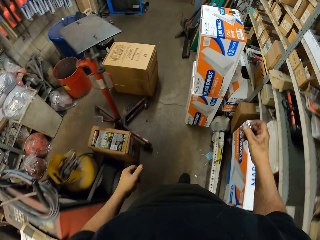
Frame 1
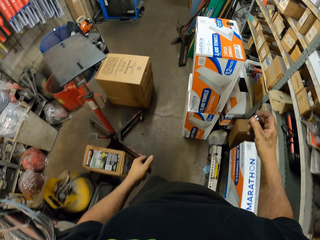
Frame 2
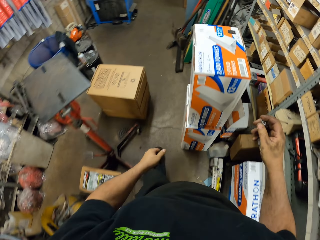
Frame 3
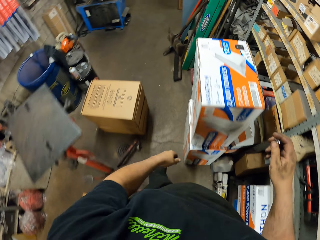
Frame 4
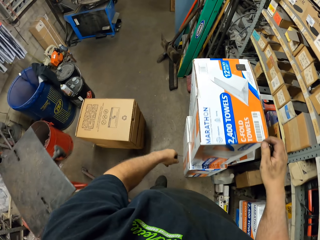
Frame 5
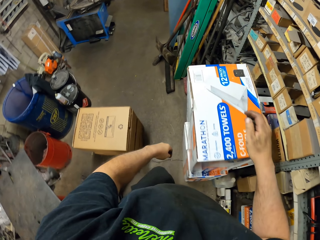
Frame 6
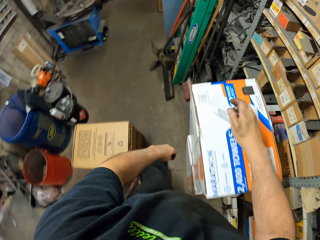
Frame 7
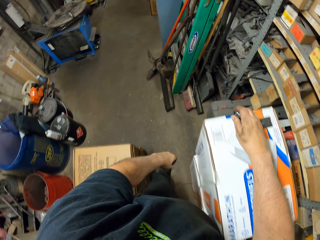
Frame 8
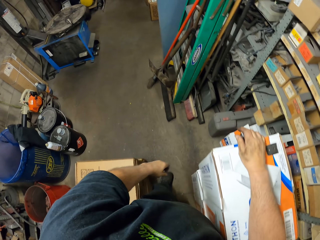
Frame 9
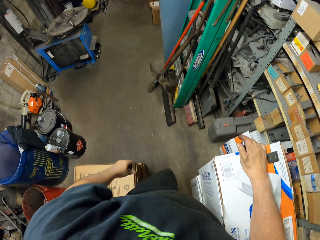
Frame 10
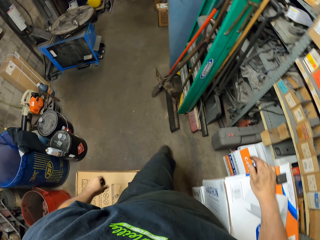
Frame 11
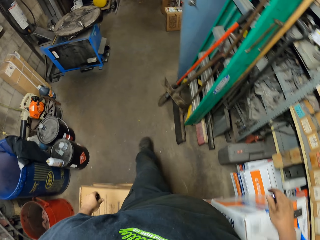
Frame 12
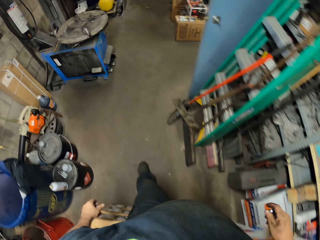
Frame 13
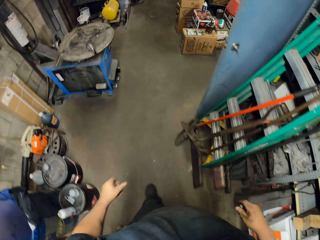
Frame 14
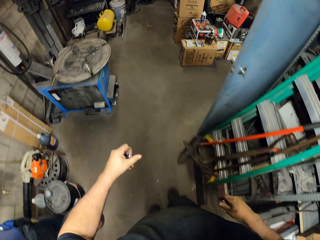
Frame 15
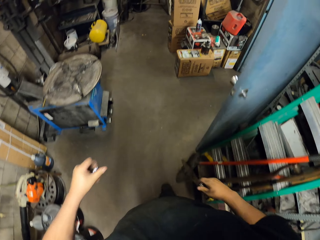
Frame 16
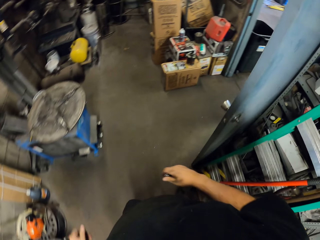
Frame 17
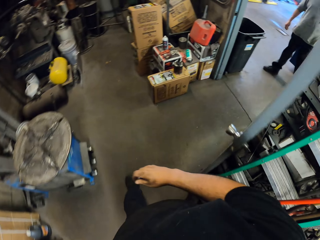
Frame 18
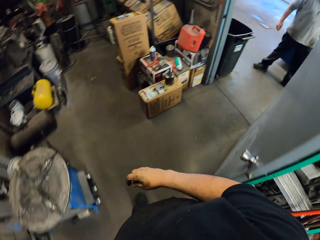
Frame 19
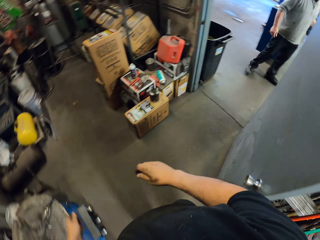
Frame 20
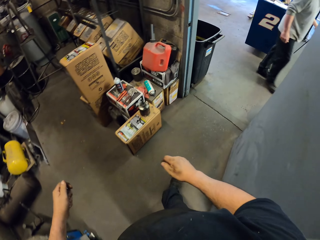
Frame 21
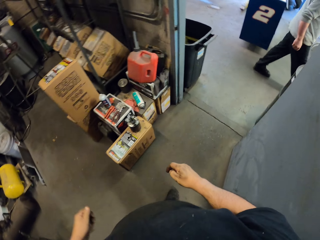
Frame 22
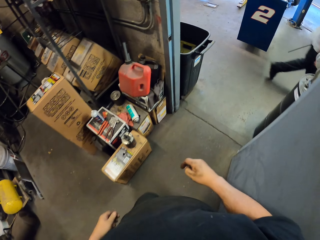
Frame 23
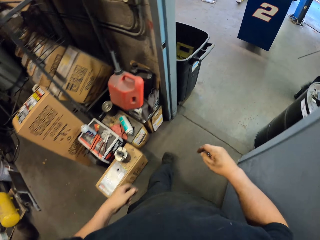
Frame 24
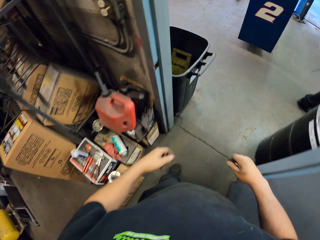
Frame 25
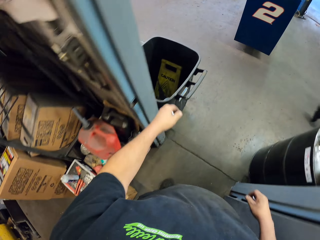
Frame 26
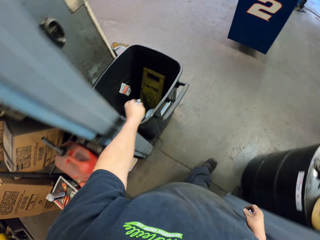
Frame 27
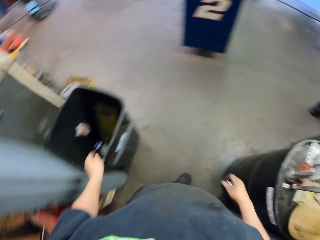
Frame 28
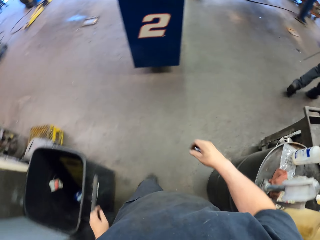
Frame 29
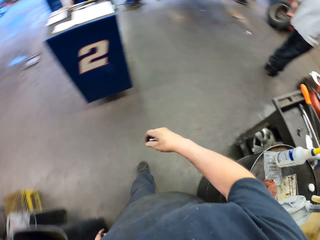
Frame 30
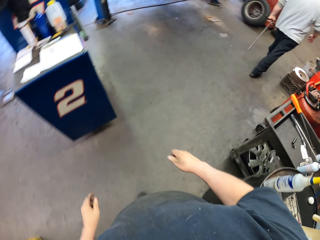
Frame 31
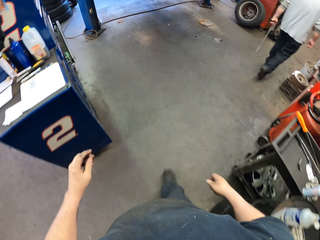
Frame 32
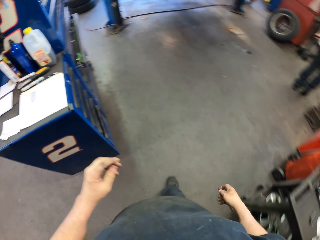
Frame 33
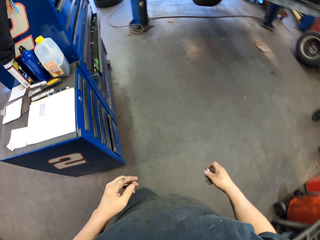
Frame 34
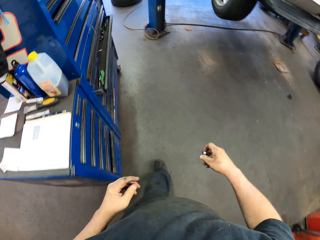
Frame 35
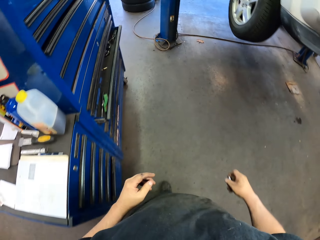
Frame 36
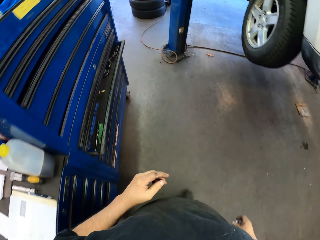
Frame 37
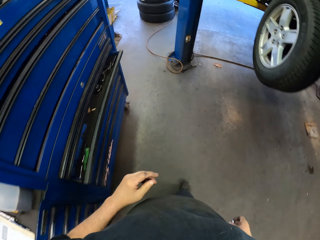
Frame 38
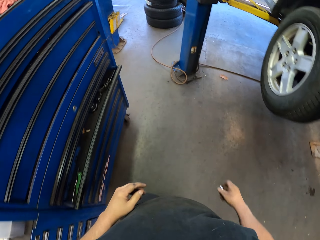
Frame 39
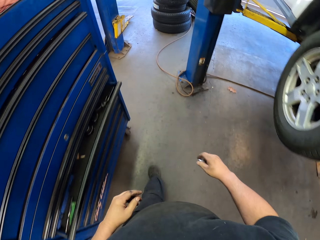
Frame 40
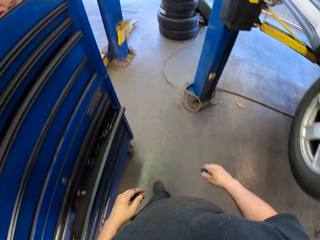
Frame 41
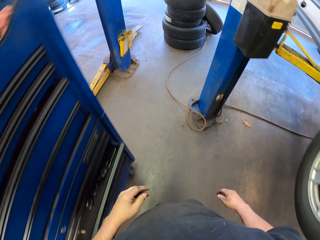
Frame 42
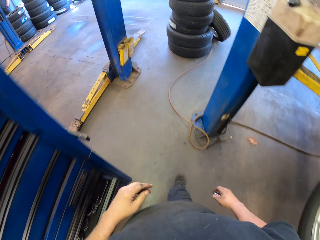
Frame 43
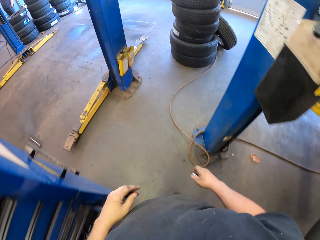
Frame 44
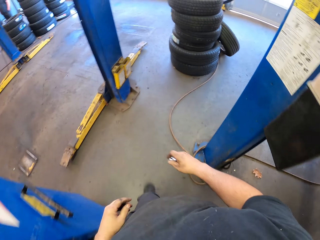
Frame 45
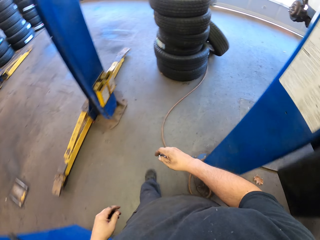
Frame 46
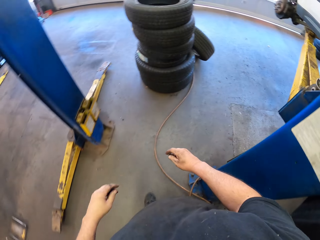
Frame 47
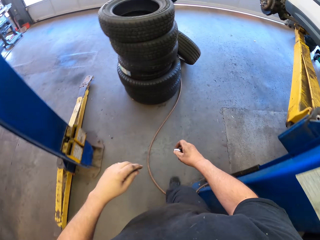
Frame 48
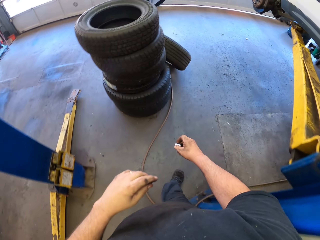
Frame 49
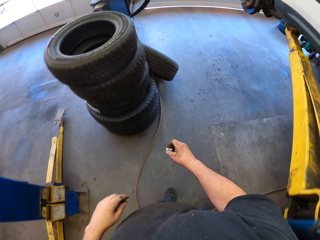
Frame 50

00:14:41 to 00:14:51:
The camera wearer turns right. They walk out of the room. They drop something in a dustbin. They walk forward.

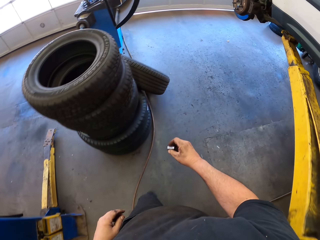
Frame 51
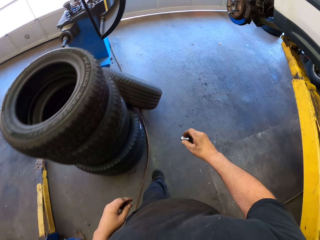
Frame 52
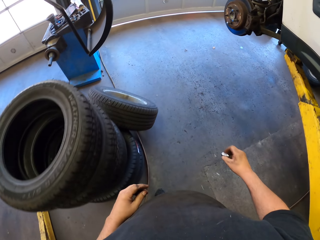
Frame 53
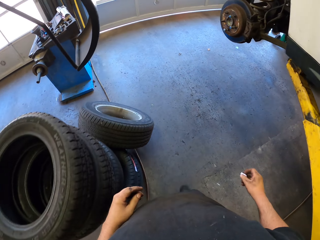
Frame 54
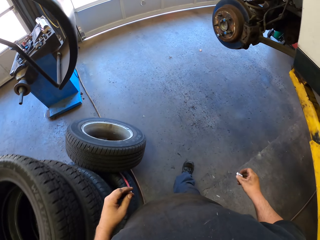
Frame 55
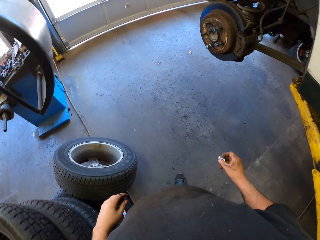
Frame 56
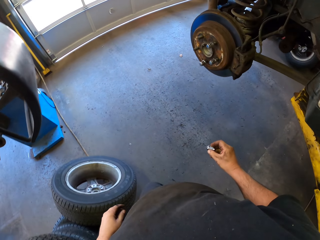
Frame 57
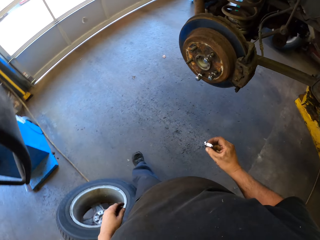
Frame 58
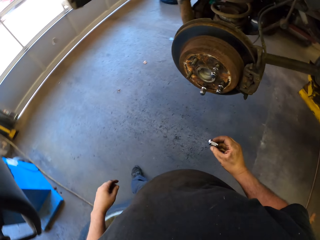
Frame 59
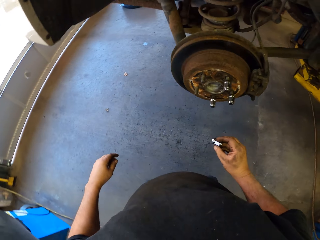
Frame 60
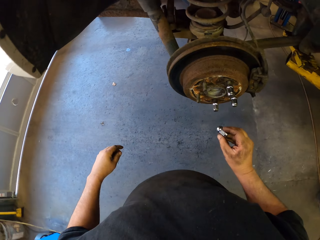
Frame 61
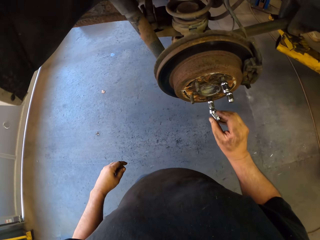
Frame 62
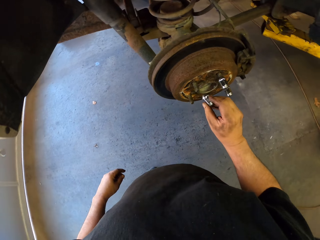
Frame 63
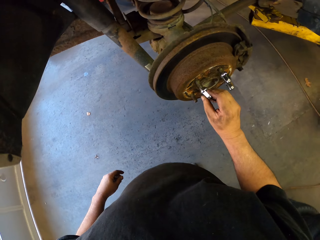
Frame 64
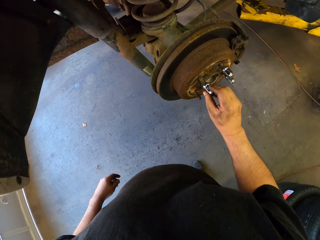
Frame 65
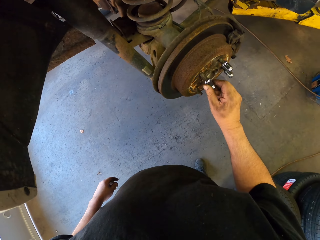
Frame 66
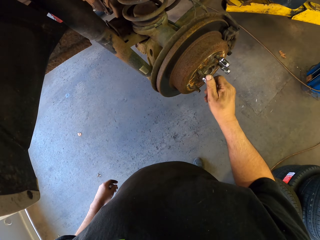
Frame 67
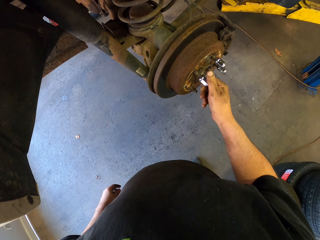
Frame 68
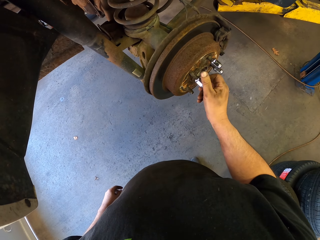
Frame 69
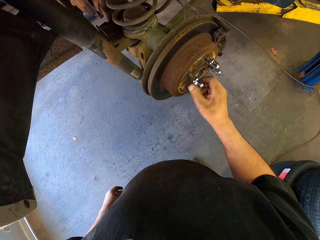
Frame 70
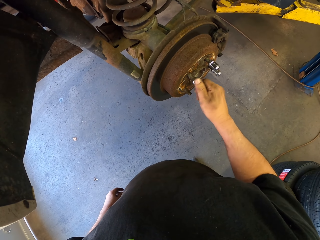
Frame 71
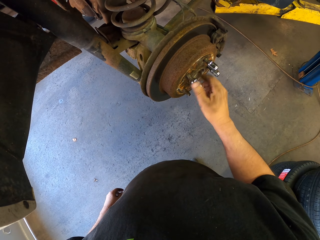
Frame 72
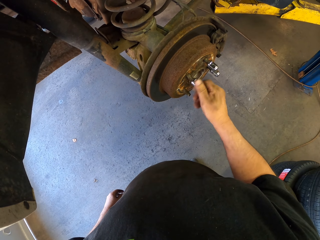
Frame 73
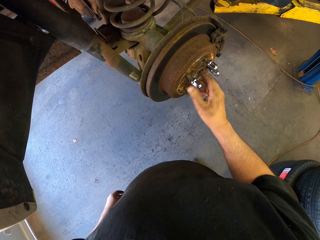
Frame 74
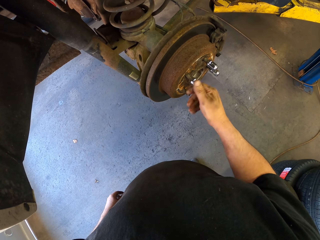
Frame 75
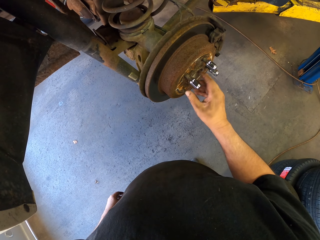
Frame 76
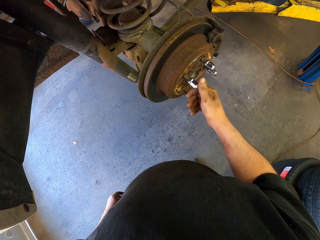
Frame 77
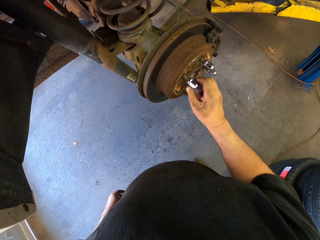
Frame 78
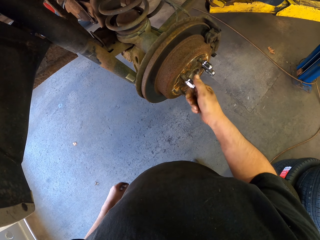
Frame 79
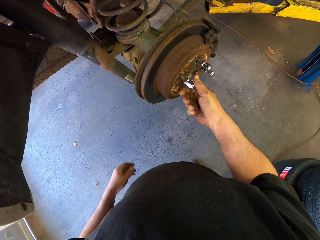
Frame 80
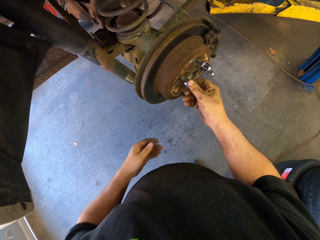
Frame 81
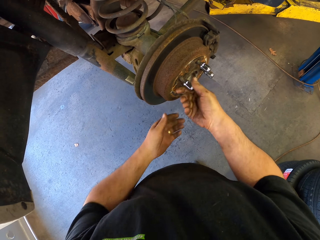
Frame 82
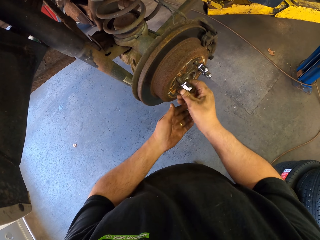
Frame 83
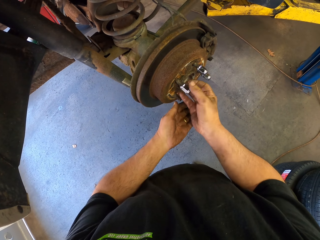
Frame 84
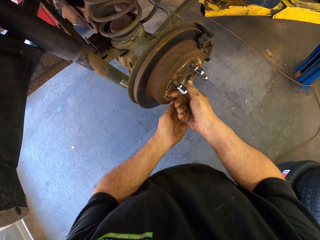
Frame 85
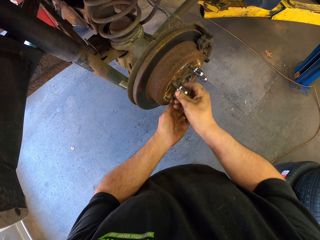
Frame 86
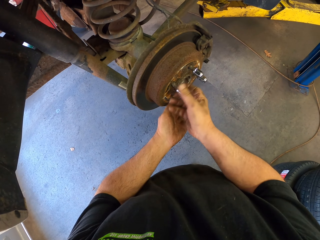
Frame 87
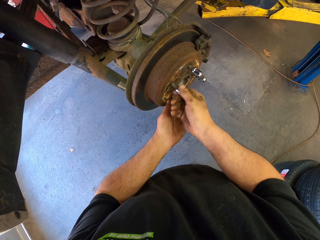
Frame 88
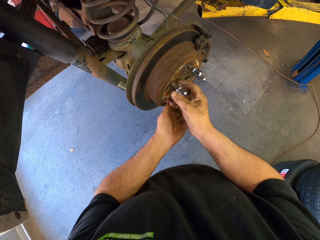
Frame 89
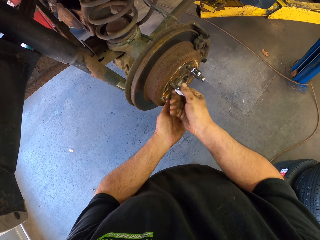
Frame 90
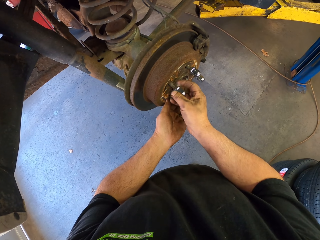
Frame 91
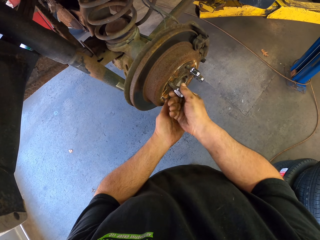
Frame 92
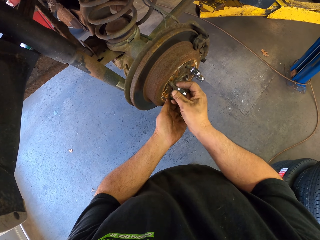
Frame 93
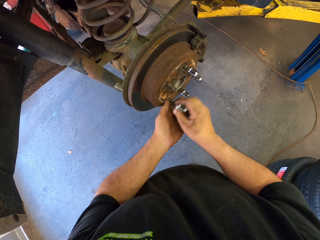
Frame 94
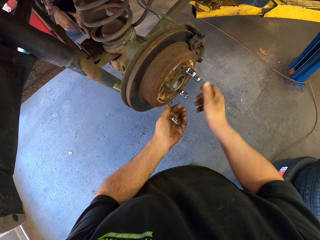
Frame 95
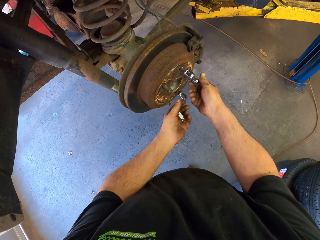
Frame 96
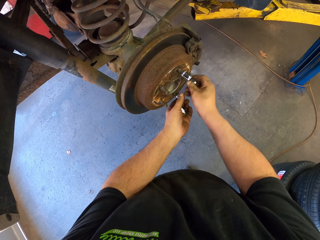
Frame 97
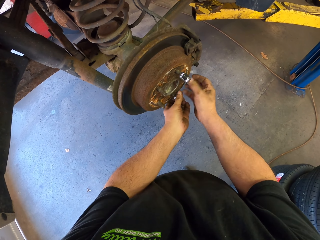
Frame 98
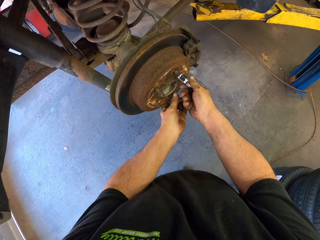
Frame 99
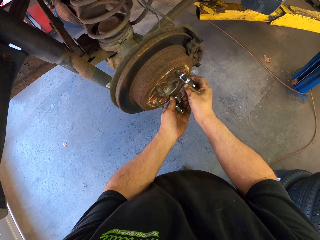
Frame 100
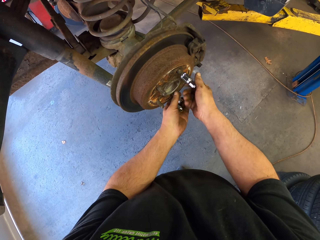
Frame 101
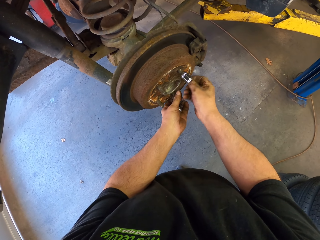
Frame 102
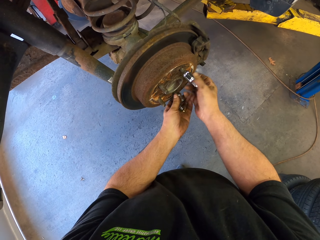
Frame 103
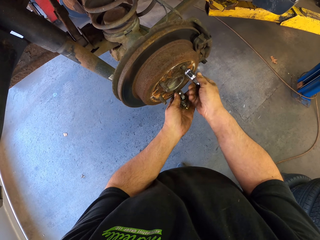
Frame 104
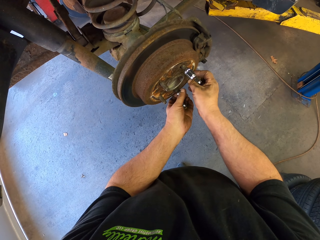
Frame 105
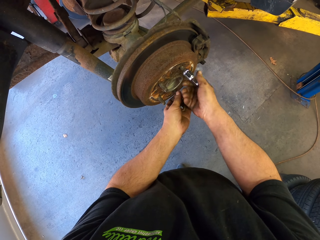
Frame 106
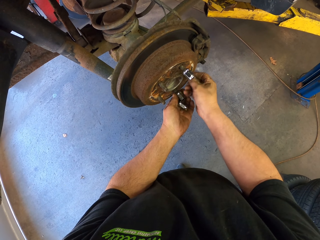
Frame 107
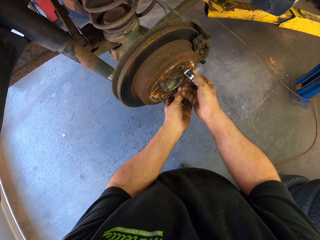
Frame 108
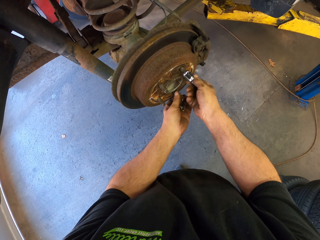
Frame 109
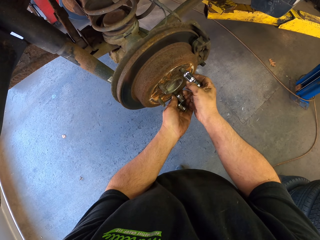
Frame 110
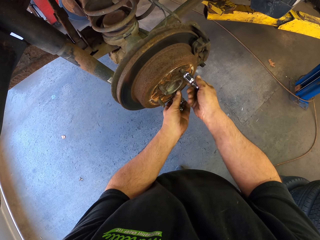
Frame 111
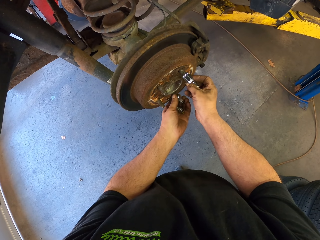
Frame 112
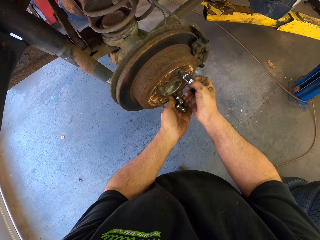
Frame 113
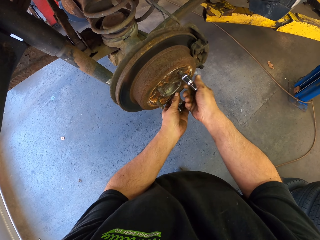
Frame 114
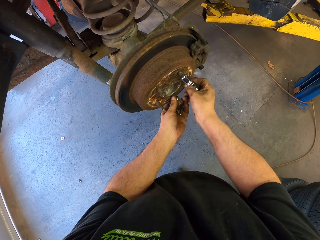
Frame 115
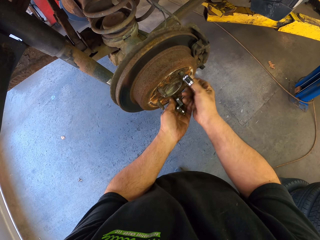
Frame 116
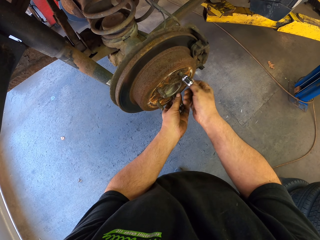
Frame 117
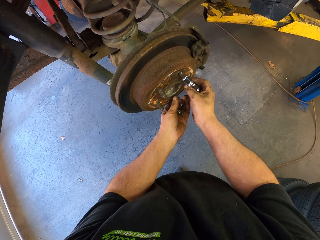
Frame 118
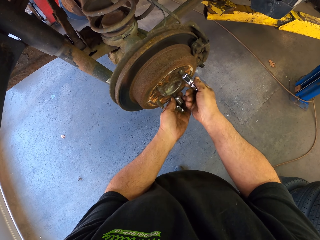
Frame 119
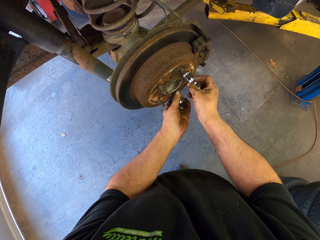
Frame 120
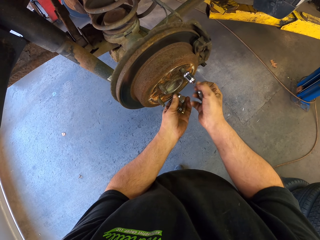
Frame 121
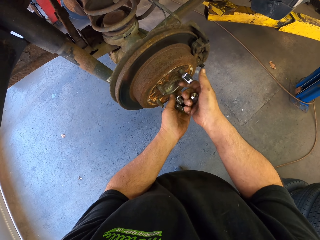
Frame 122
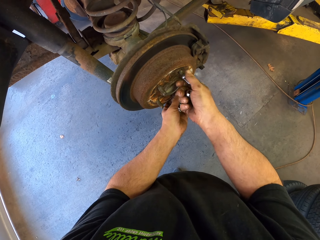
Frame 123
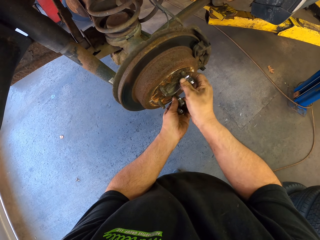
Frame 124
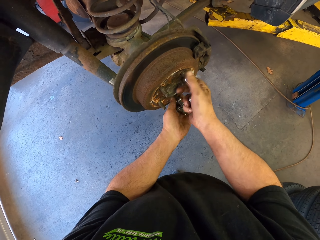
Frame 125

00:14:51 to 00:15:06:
The camera wearer puts a wheel lug nut on a bolt in the wheel. They tighten the bolt in the wheel. They remove the wheel lug nut from the bolt. They remove wheel lug nuts from bolts.
